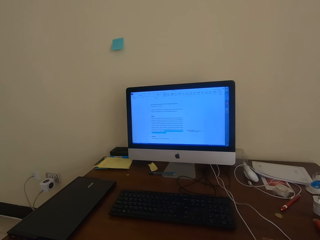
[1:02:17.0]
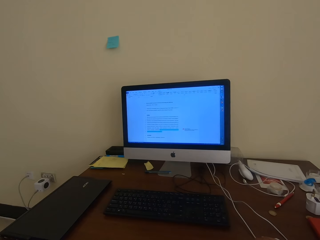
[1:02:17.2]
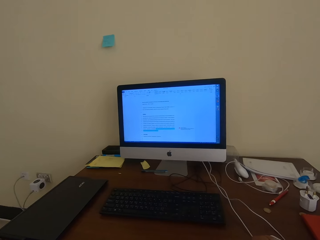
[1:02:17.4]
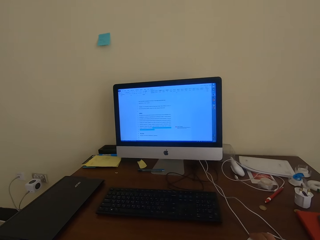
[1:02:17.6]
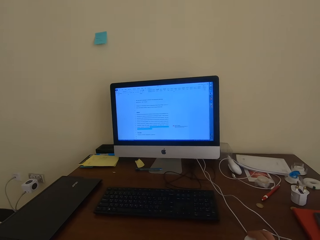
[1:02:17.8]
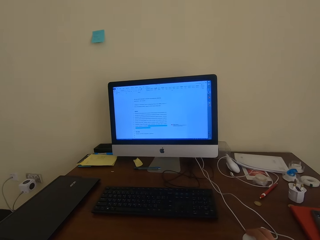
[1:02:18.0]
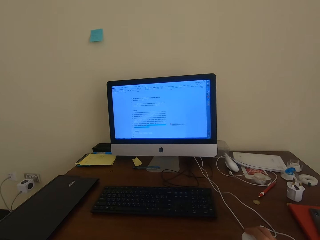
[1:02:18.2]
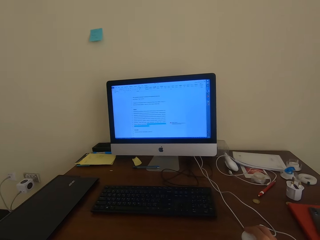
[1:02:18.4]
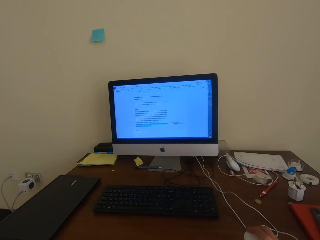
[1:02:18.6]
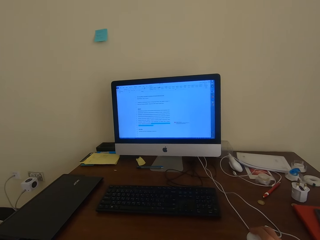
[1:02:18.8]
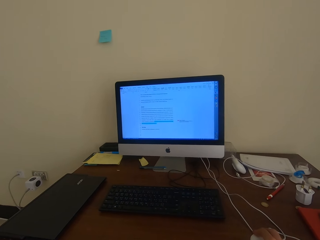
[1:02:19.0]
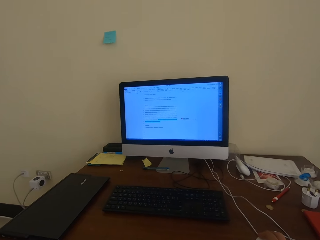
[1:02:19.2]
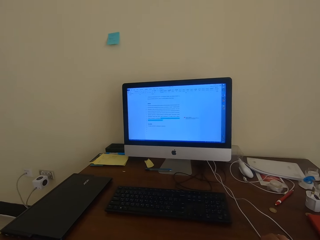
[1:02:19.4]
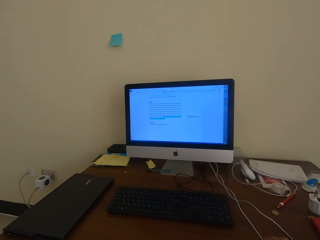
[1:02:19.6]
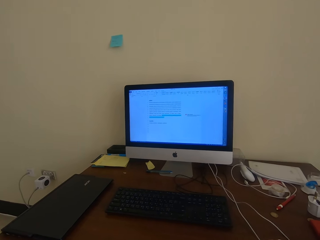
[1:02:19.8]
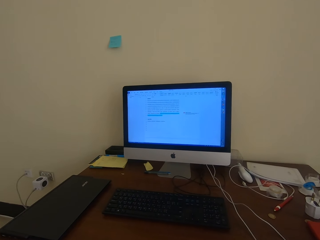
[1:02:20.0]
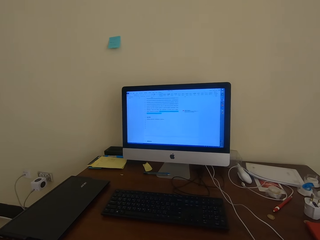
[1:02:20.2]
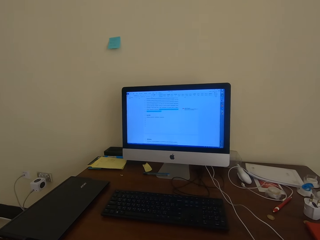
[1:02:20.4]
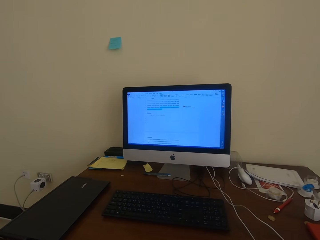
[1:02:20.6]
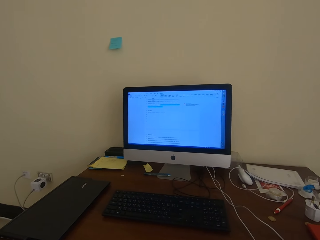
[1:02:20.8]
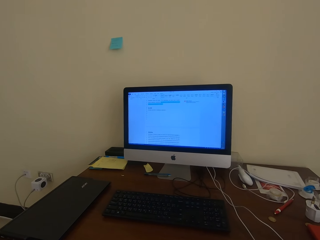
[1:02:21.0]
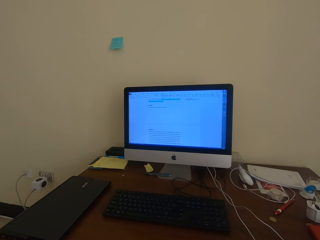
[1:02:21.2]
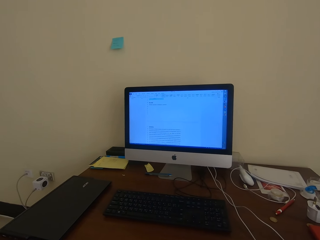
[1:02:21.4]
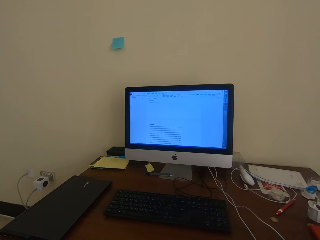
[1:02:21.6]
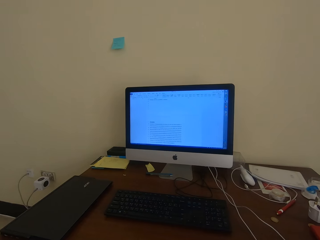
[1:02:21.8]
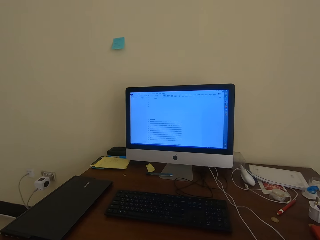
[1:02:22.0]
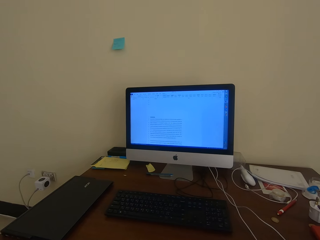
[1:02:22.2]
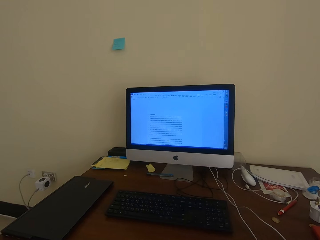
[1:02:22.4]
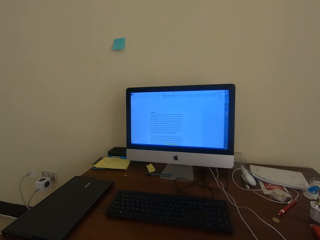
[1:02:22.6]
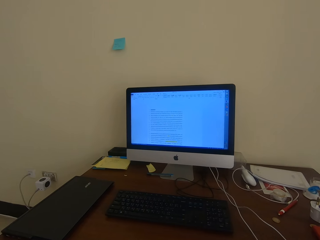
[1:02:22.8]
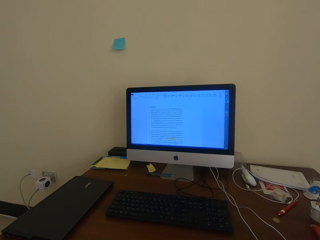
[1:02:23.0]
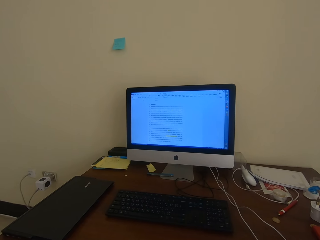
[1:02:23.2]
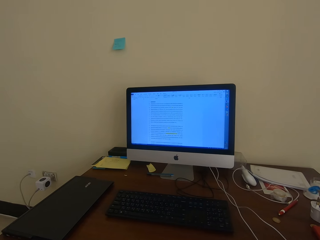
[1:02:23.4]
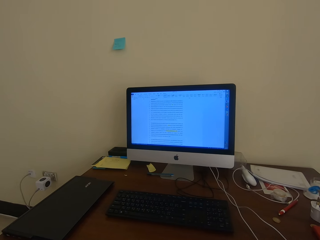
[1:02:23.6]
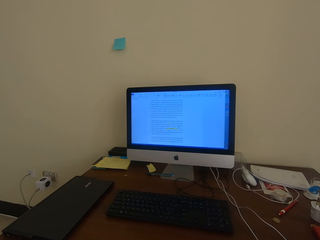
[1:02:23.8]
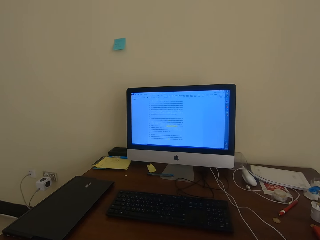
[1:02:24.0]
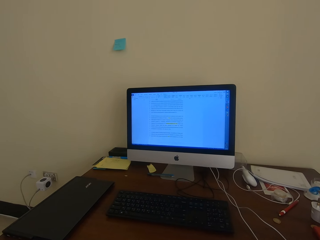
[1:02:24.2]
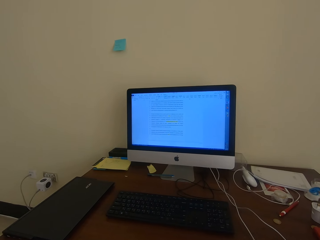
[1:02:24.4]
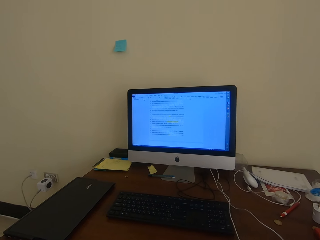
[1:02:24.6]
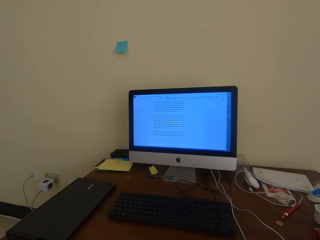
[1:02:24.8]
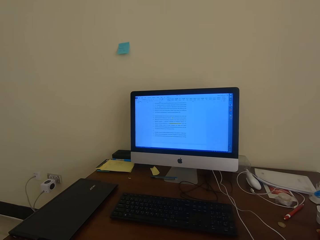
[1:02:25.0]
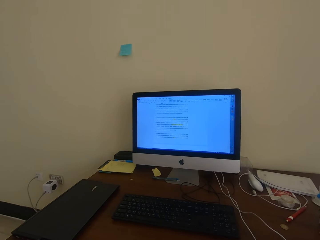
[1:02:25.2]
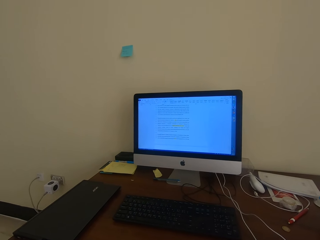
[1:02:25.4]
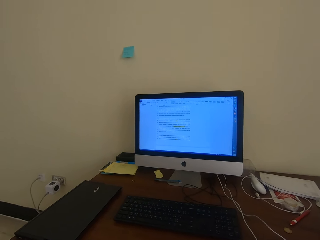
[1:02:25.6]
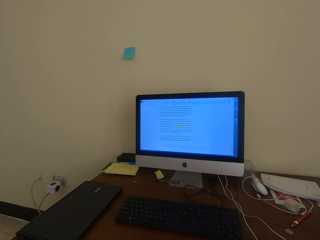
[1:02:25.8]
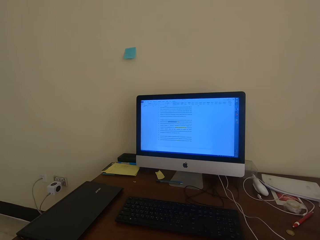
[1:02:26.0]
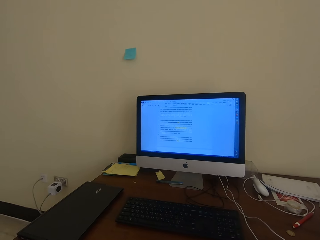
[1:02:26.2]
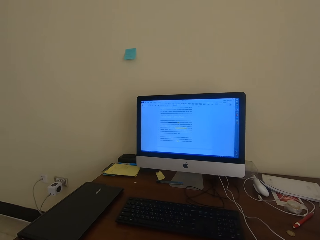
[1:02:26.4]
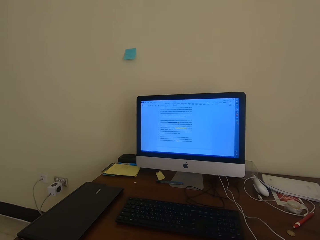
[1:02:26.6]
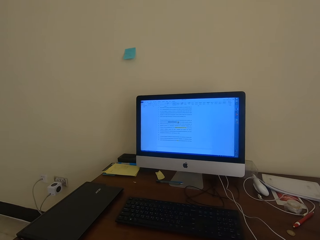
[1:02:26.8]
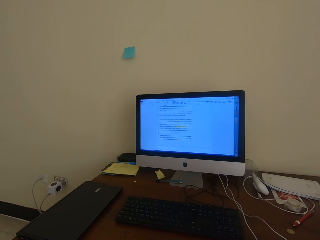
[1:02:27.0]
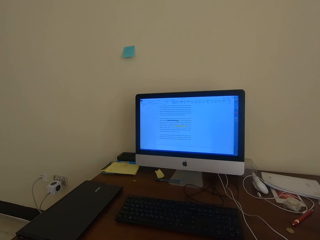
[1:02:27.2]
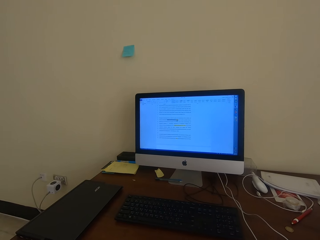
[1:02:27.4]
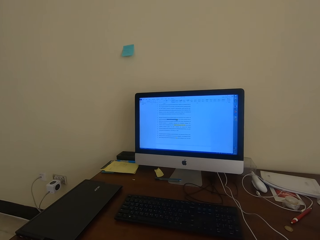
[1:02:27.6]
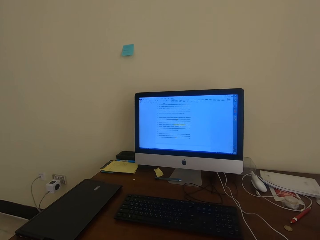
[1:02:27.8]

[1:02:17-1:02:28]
The camera wearer checks the desktop. They scroll on the desktop with the mouse.

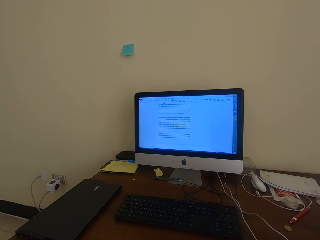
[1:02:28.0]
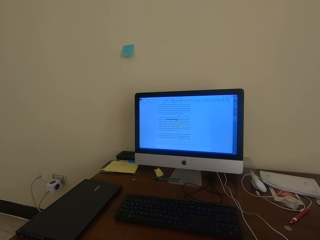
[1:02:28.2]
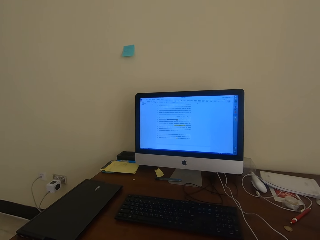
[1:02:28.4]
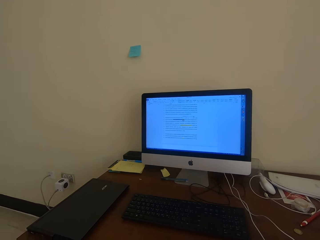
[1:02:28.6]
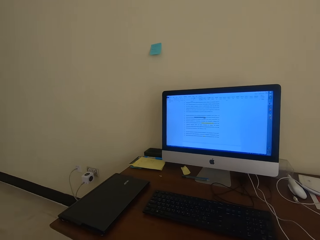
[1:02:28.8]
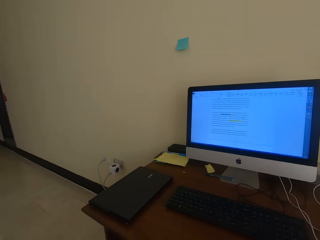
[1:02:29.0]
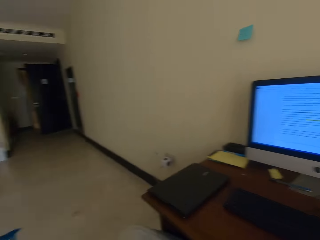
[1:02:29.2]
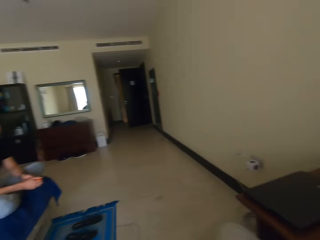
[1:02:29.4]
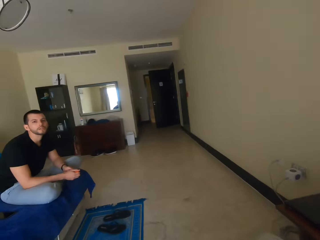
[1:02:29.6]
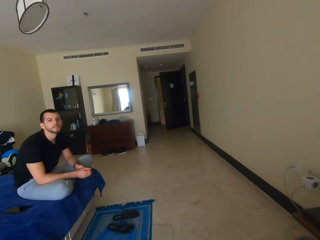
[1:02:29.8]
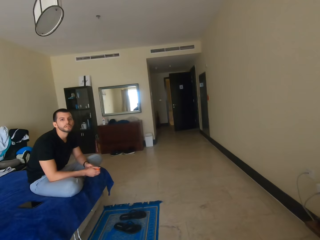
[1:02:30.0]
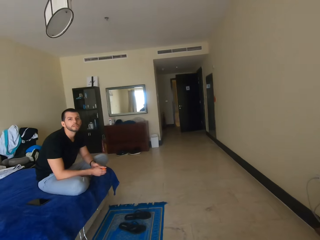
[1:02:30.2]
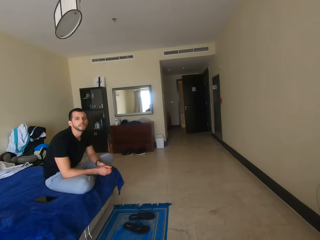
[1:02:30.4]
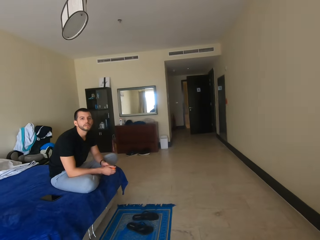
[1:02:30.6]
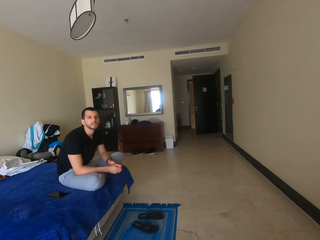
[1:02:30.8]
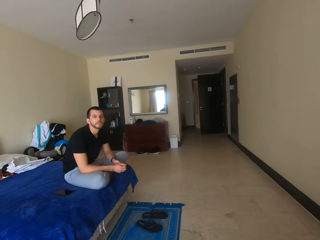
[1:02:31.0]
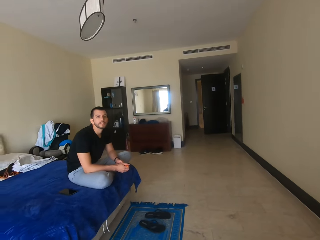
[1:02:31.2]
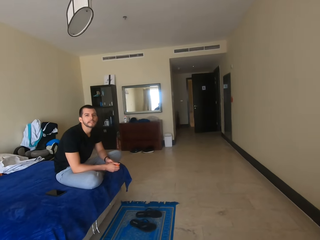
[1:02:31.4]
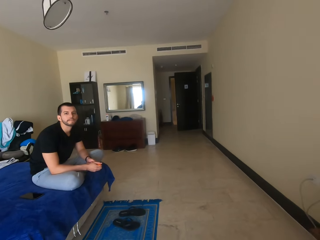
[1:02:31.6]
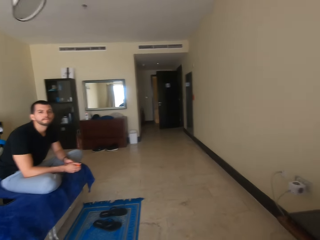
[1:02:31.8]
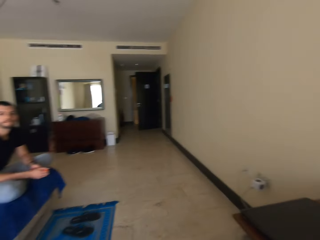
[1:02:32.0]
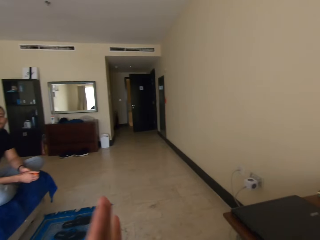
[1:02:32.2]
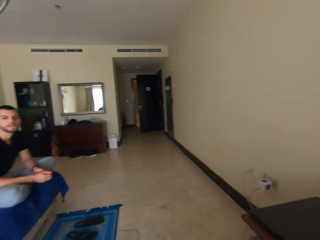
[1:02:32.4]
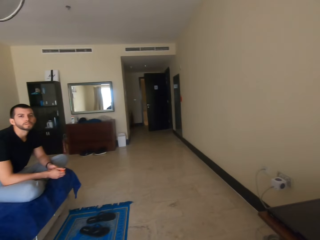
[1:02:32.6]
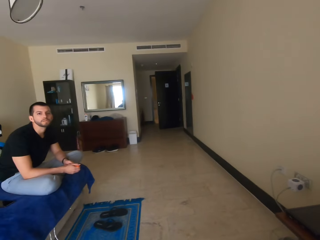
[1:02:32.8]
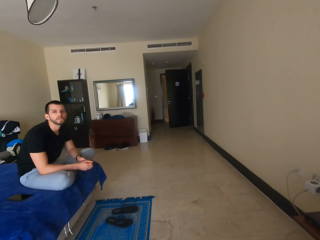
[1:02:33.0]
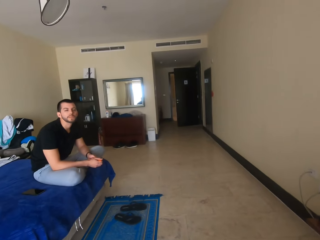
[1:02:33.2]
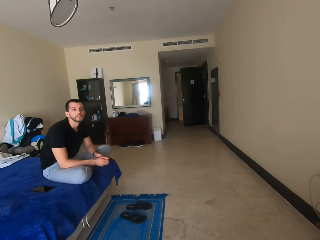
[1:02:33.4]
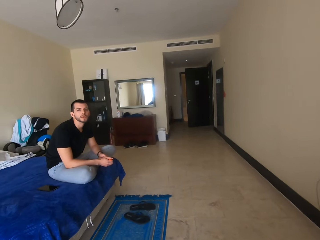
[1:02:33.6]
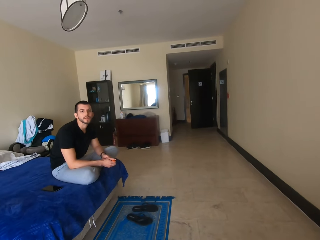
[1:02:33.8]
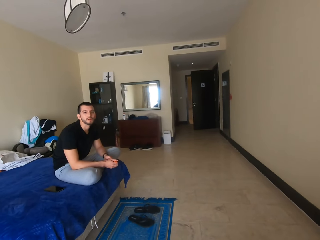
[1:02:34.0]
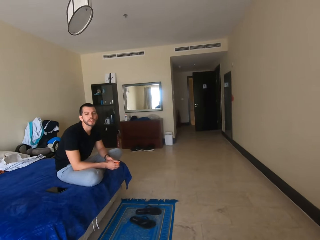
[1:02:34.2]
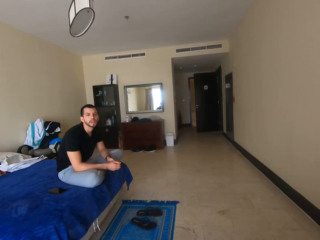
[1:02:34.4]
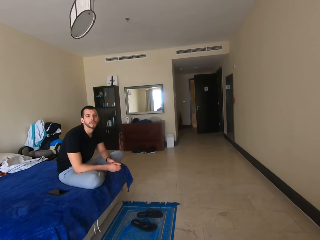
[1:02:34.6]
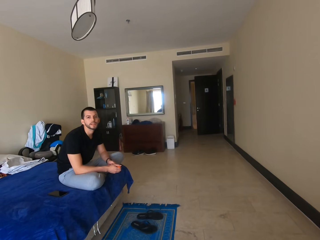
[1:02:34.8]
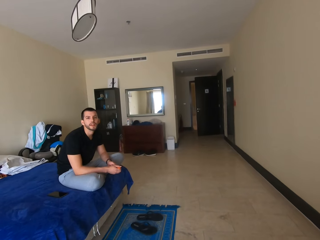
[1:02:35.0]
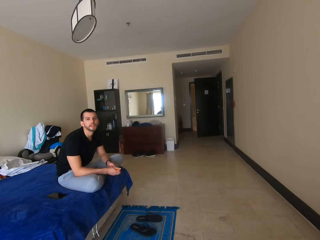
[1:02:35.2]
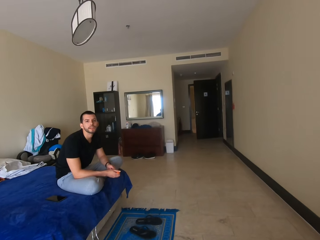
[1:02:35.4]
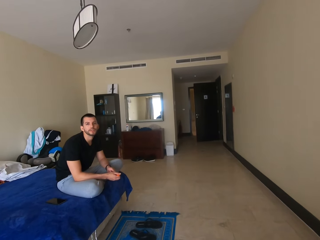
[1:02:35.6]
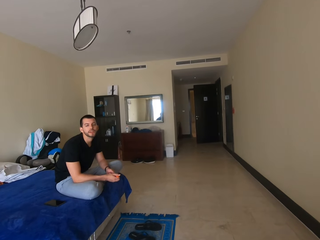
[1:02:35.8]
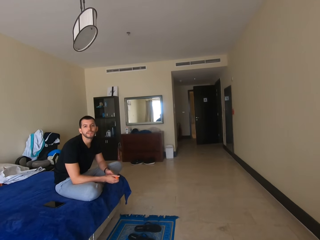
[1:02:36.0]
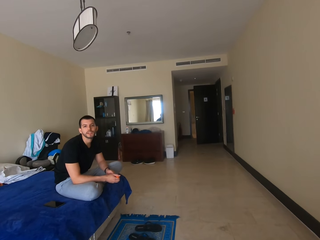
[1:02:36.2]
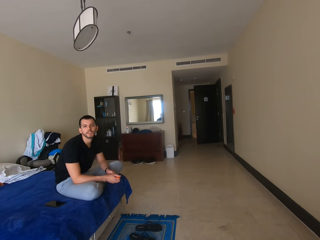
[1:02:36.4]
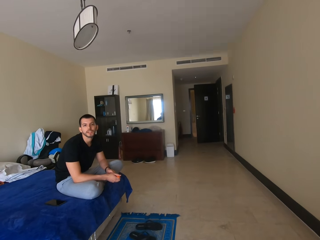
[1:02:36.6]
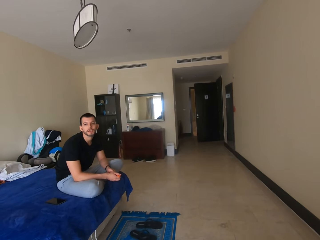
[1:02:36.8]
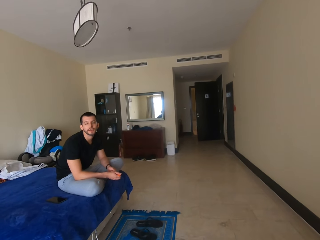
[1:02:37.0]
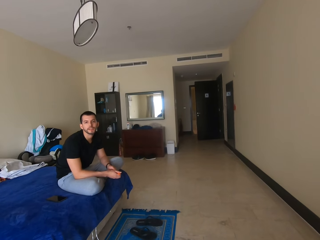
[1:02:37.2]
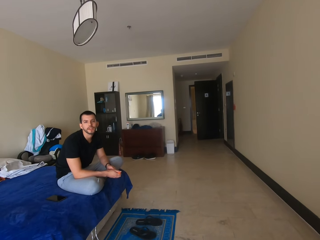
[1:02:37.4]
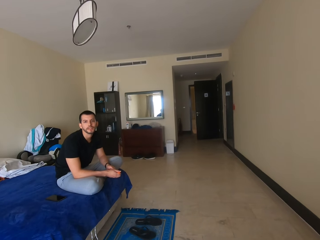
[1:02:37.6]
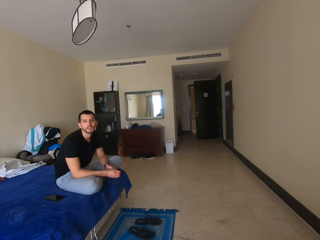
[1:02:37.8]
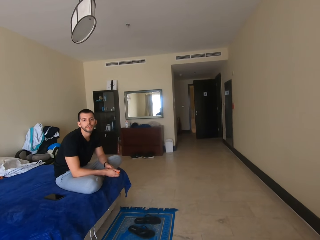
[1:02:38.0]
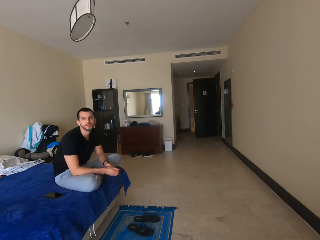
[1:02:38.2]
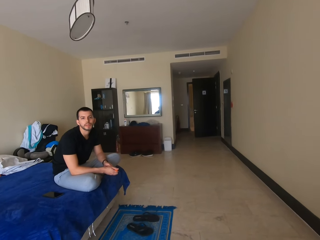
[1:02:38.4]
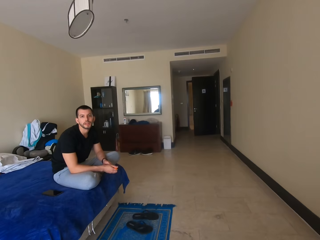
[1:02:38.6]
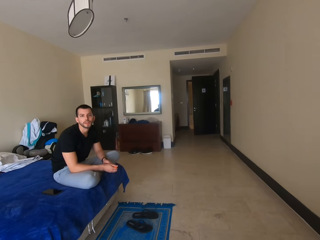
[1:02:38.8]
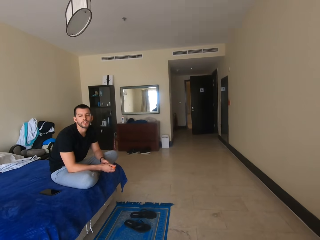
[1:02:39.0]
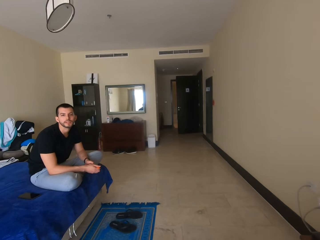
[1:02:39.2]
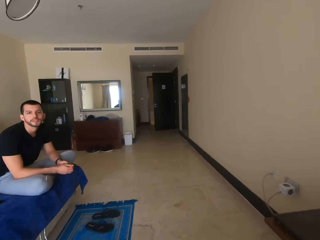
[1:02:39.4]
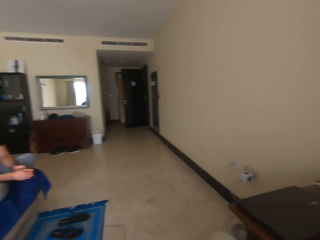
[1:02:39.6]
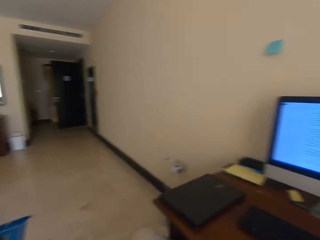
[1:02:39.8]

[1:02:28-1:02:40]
The camera wearer talks to a man.
